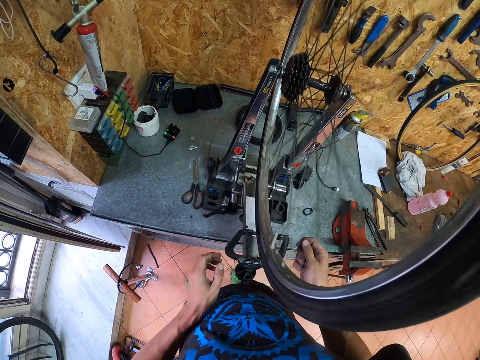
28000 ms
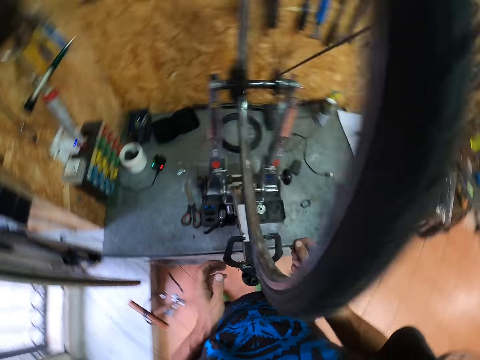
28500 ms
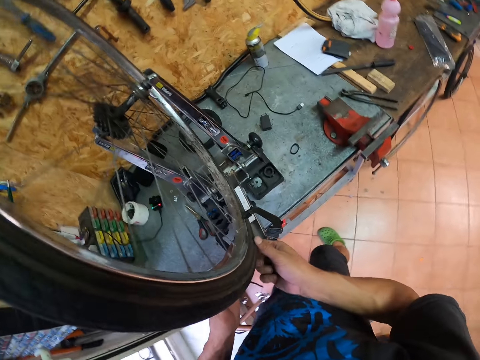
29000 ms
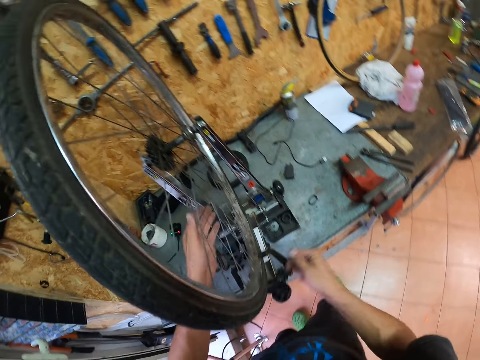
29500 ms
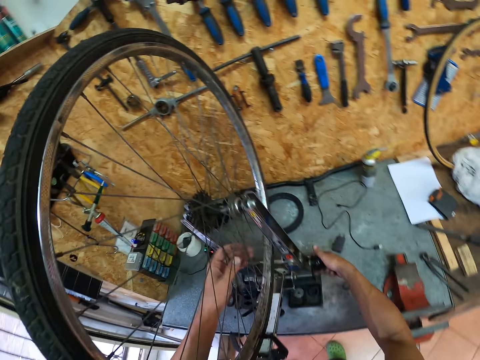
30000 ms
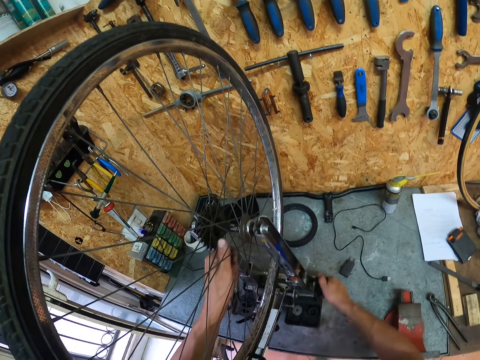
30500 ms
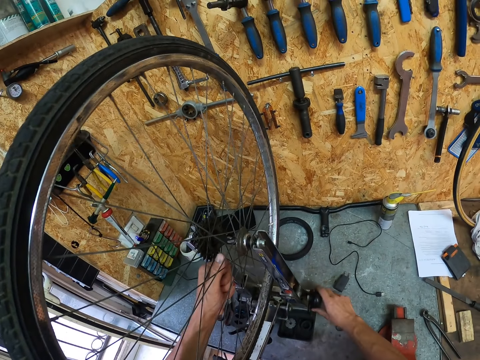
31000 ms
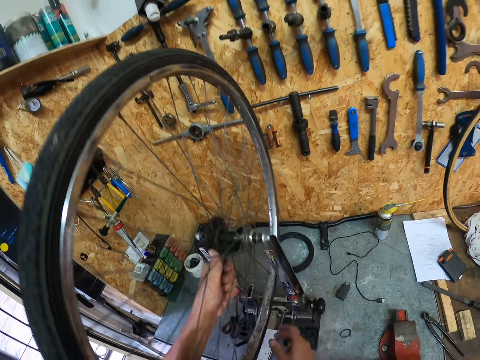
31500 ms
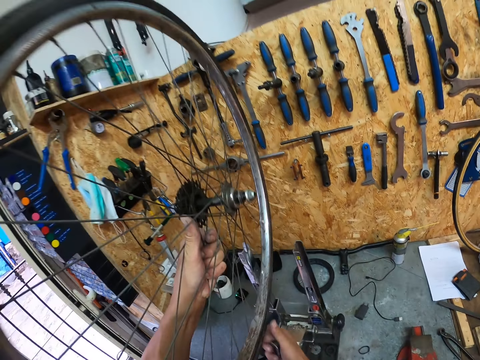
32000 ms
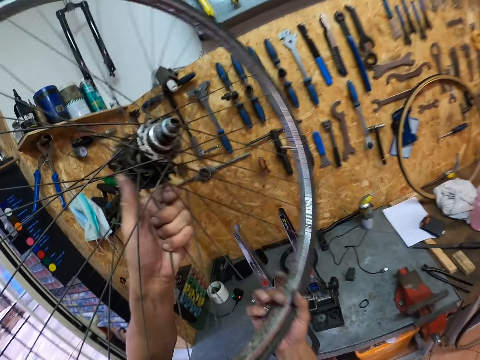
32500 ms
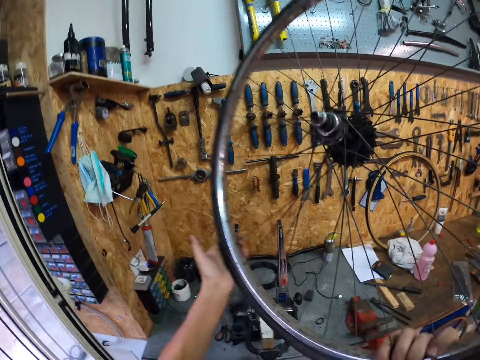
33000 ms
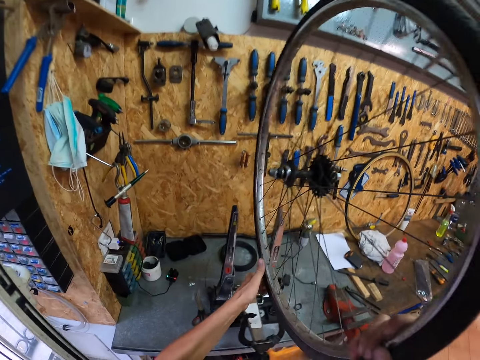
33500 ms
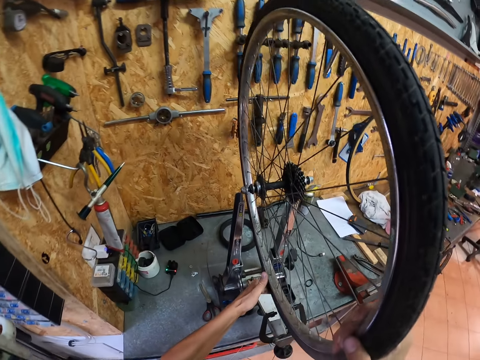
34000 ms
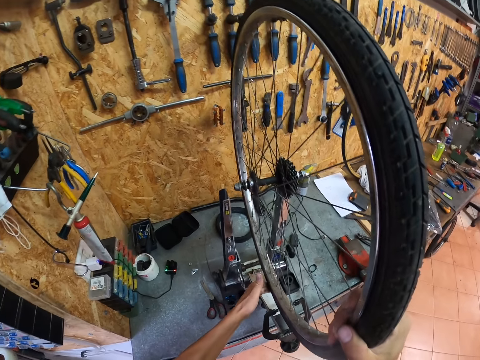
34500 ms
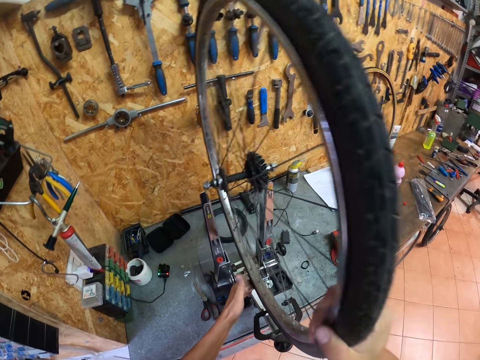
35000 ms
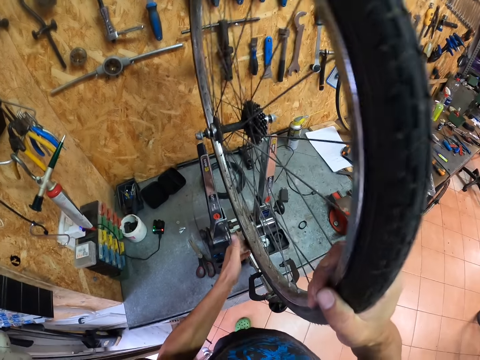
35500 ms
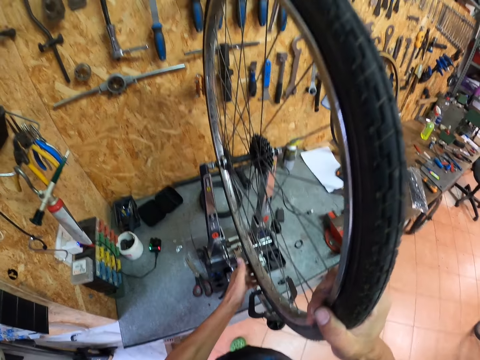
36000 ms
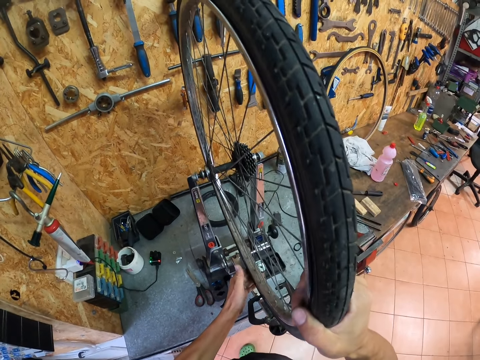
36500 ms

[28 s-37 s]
The camera wearer stops the bicycle from rolling on the wheel truing stand. They adjust the wheel truing stand. They unlock the bicycle tire from the holder. They turn the bicycle wheel on the wheel truing stand. They put the tire in the holder.

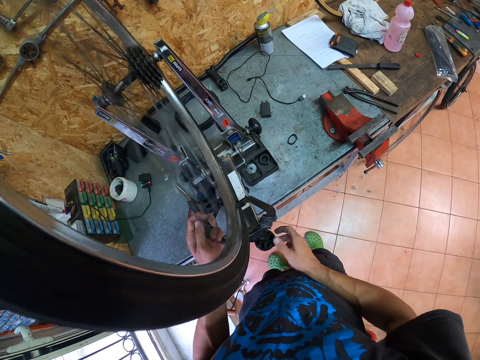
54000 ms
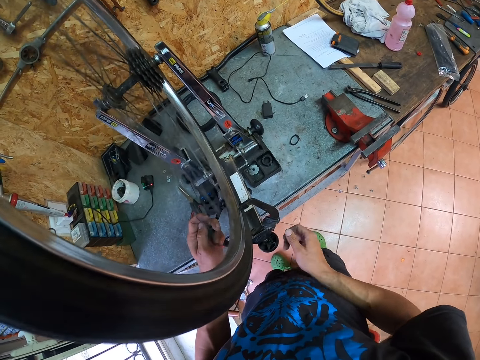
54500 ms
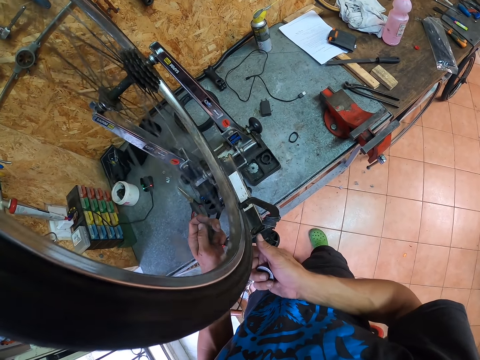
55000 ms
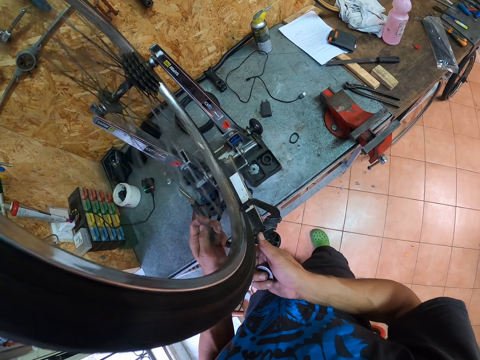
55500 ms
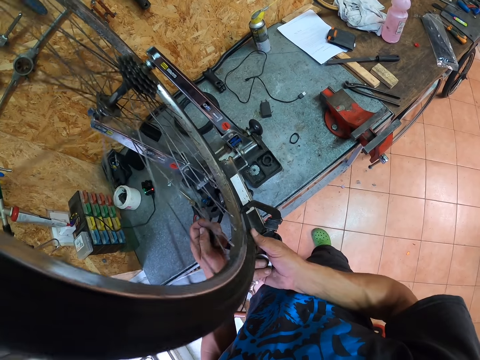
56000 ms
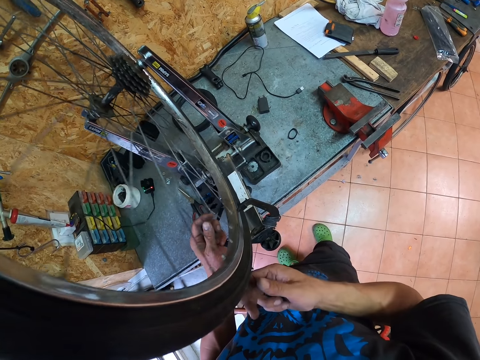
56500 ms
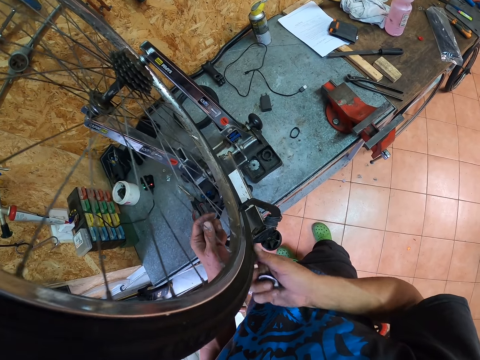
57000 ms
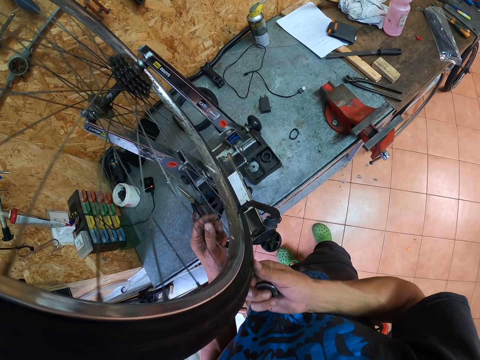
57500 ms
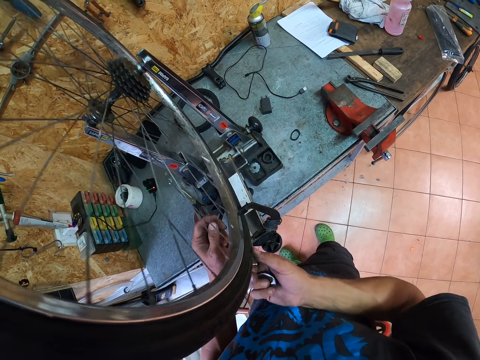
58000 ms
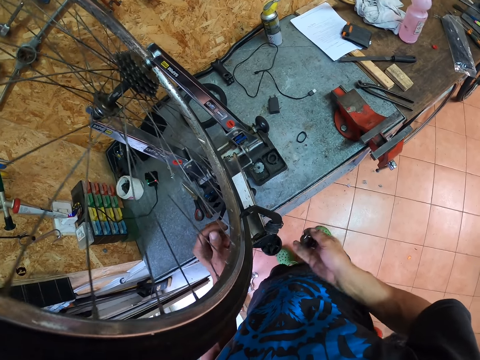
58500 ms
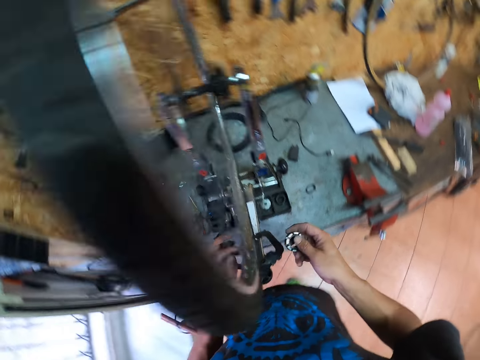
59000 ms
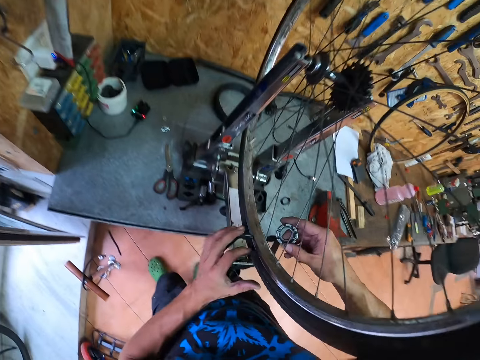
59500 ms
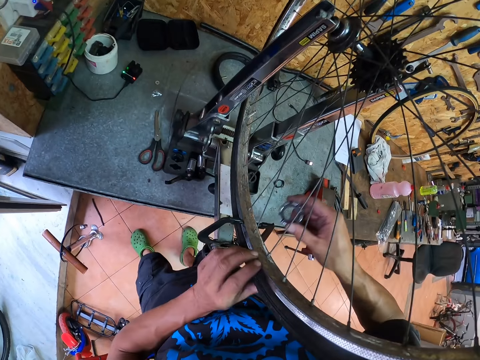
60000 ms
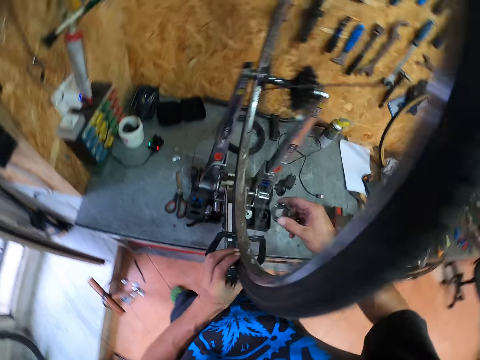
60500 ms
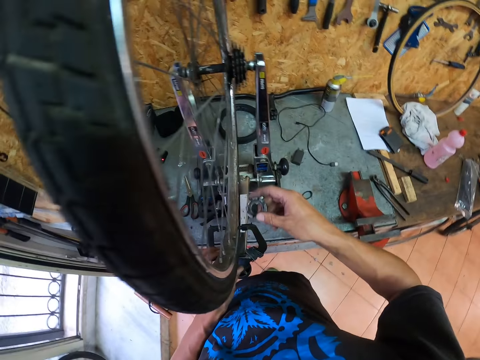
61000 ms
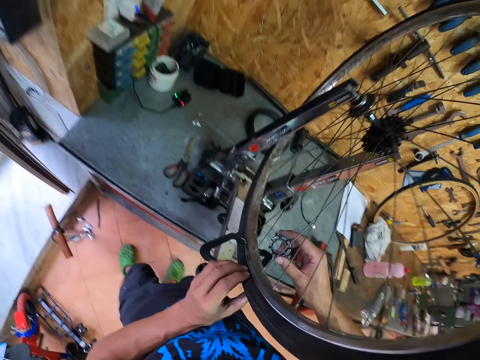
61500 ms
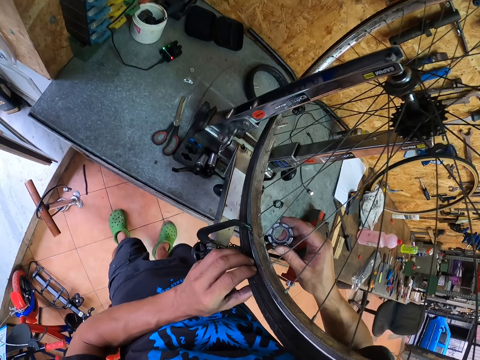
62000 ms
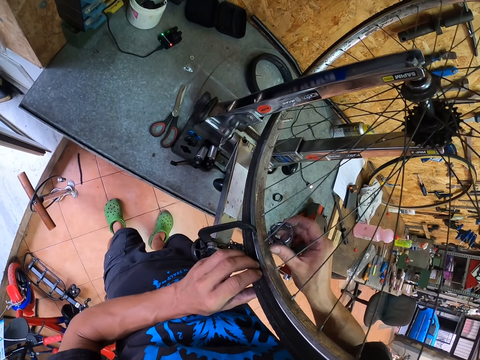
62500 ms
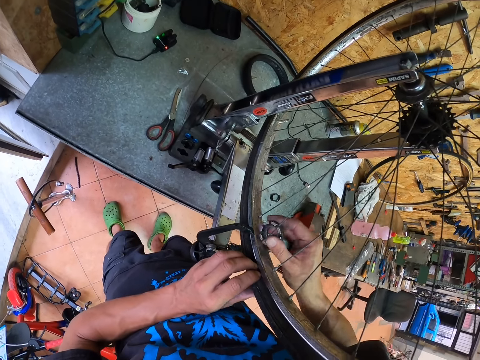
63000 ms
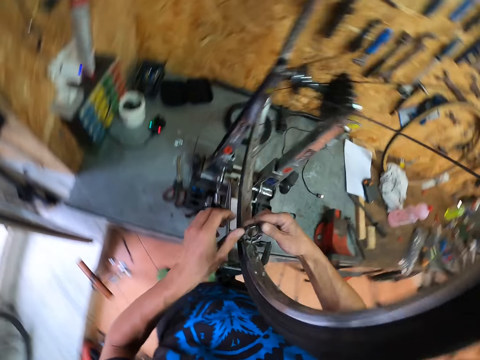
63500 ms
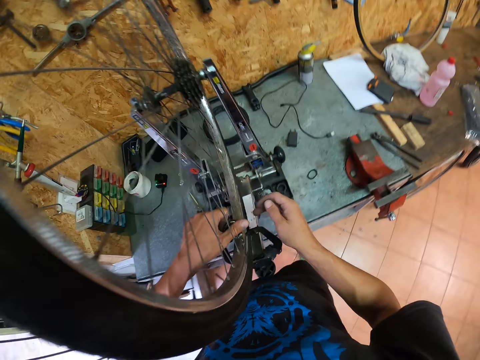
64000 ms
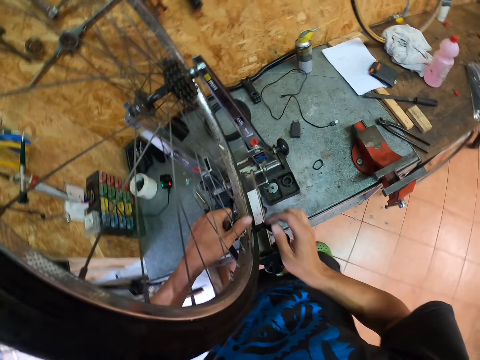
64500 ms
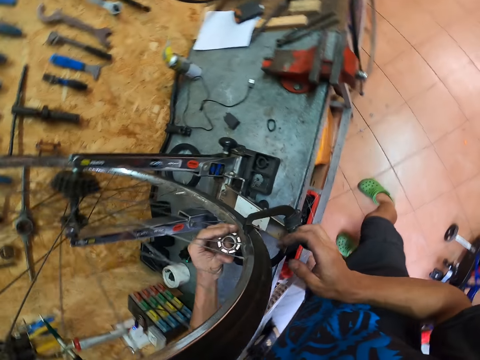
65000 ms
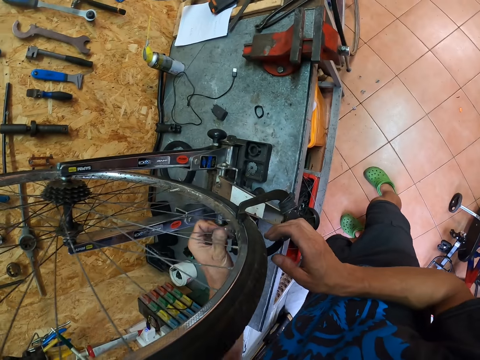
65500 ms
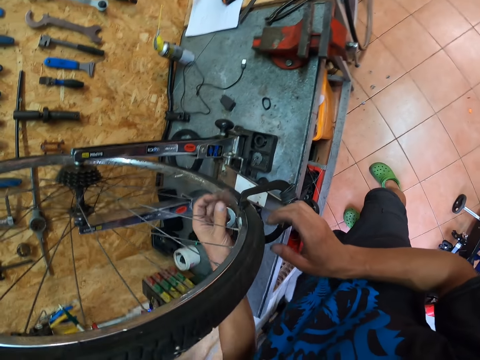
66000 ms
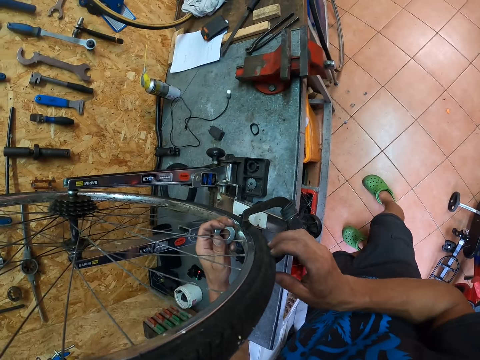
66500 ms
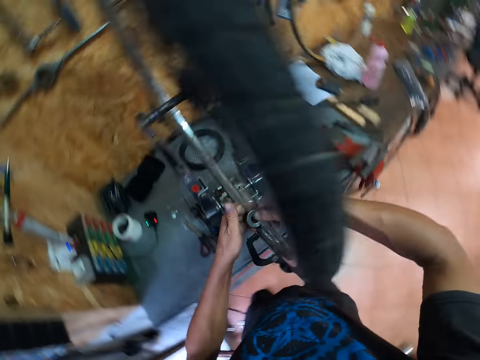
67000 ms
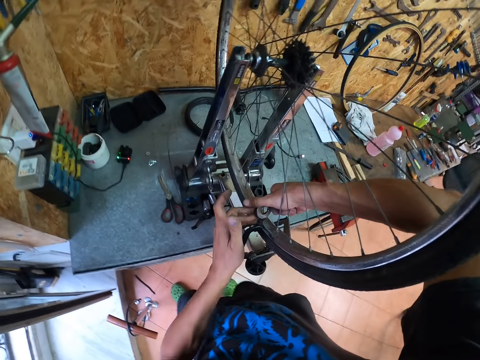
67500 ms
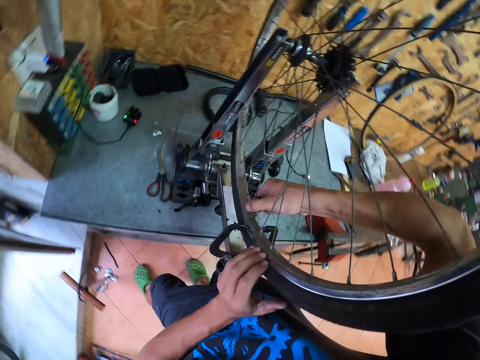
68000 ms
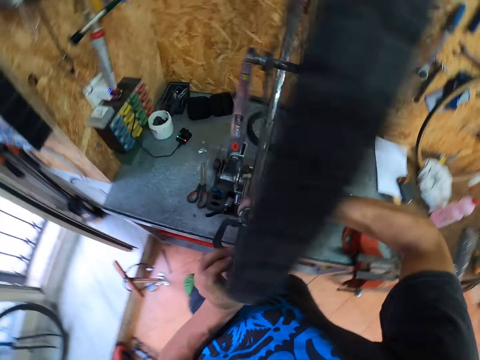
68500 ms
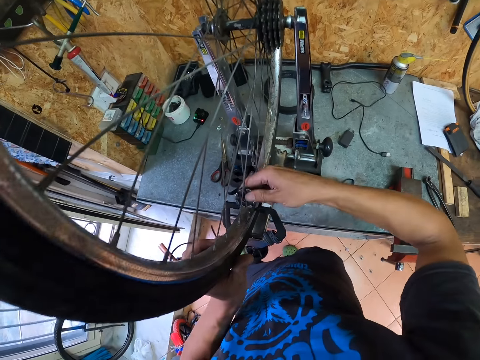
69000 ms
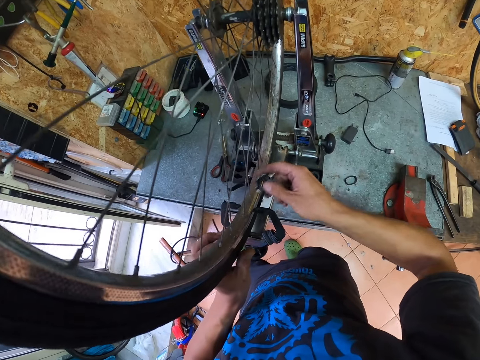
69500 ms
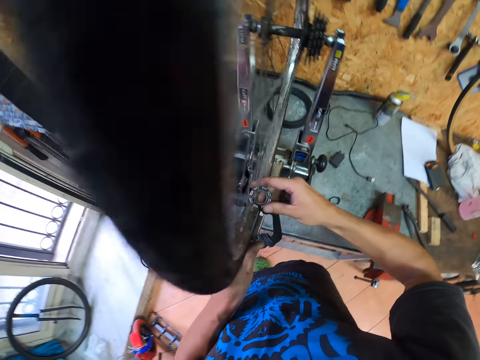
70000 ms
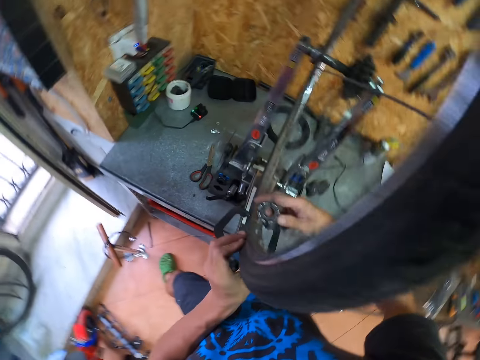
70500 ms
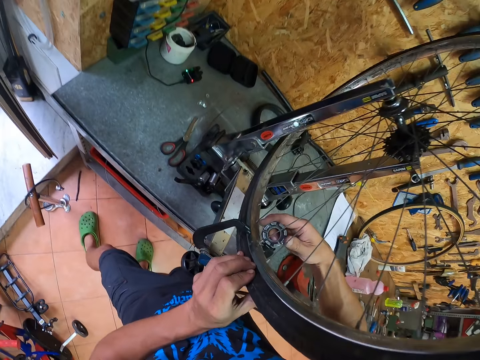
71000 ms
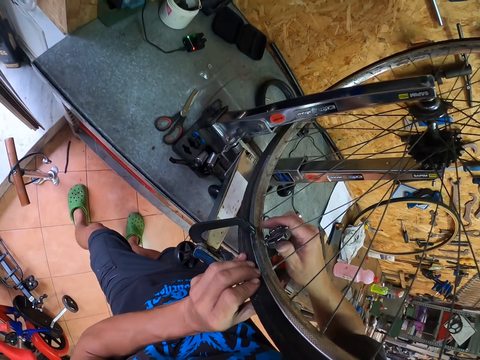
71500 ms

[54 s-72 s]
The camera wearer stops the bicycle from rolling on the wheel truing stand. They hold the bicycle tire. They put the spoke spanner between the bicycle rim. They adjust the rim with the spoke spanner. They exchange the hand holding the spoke spanner. They adjust the rim with the spoke spanner.
